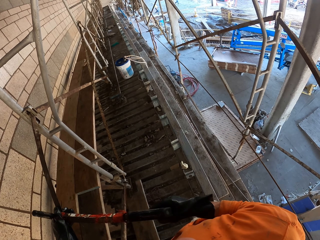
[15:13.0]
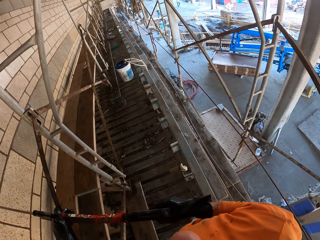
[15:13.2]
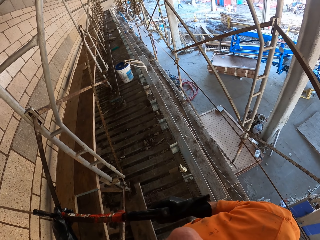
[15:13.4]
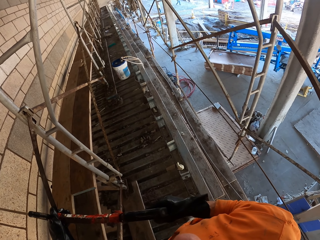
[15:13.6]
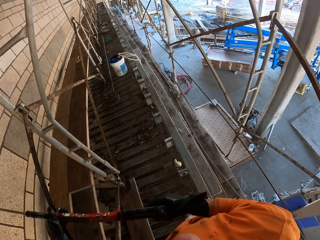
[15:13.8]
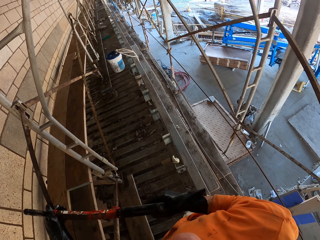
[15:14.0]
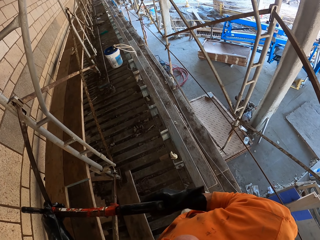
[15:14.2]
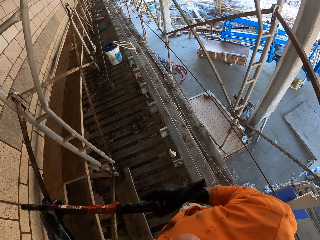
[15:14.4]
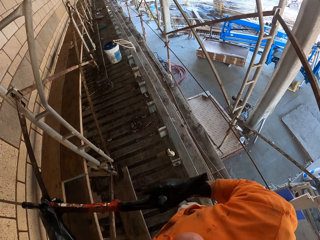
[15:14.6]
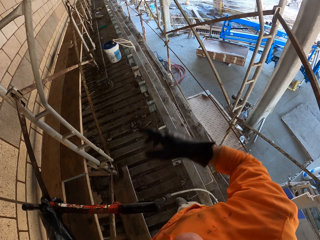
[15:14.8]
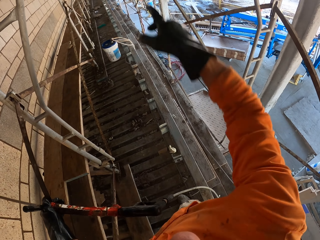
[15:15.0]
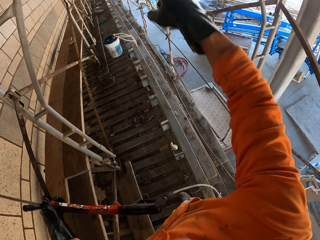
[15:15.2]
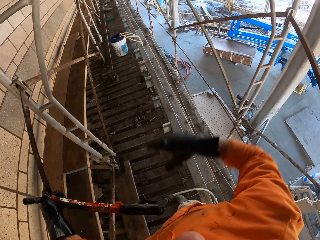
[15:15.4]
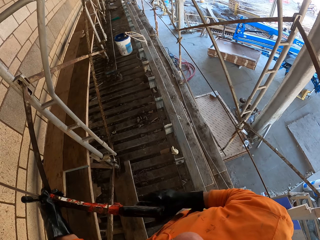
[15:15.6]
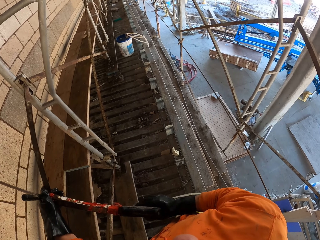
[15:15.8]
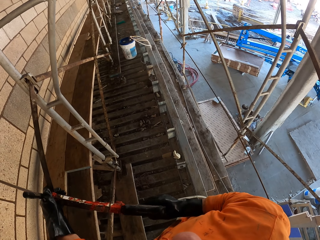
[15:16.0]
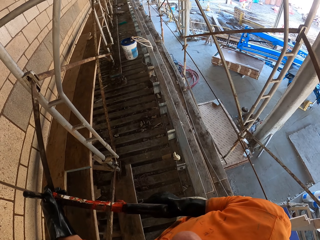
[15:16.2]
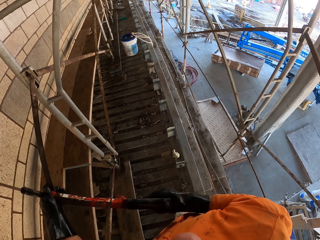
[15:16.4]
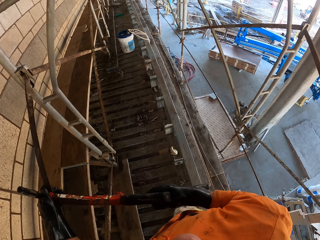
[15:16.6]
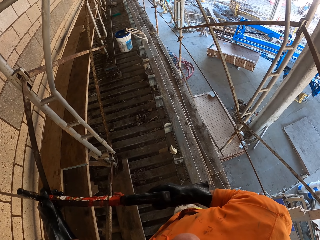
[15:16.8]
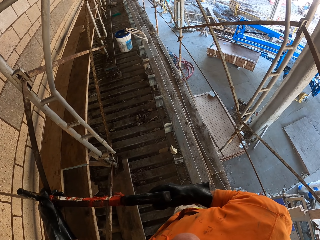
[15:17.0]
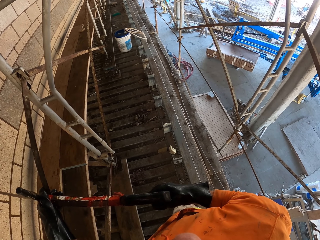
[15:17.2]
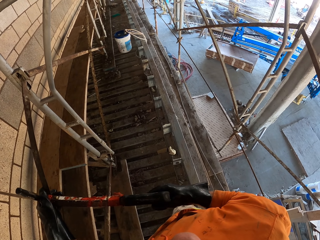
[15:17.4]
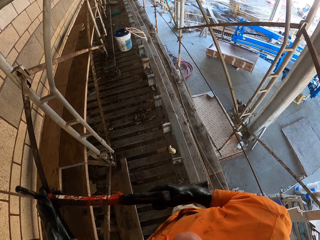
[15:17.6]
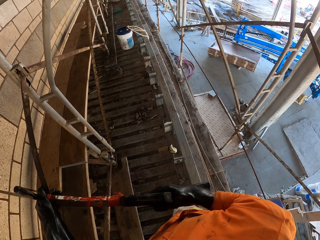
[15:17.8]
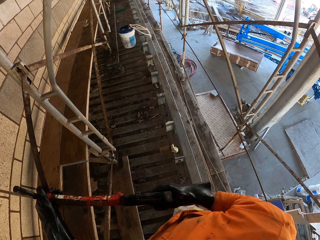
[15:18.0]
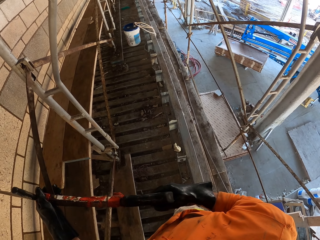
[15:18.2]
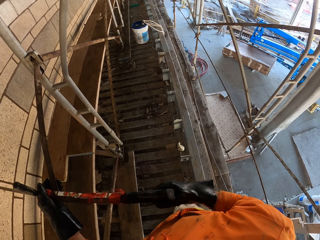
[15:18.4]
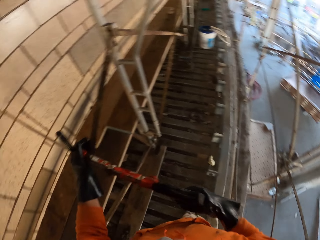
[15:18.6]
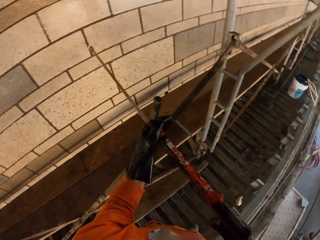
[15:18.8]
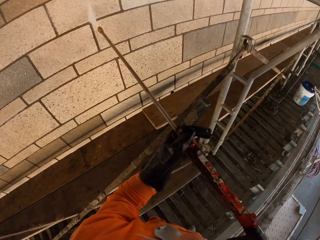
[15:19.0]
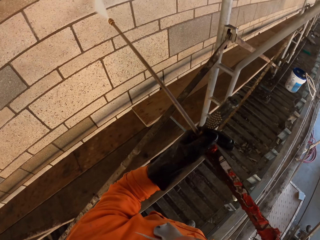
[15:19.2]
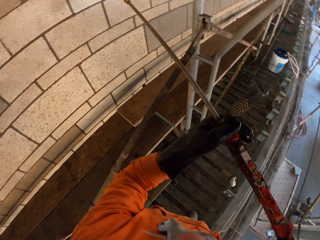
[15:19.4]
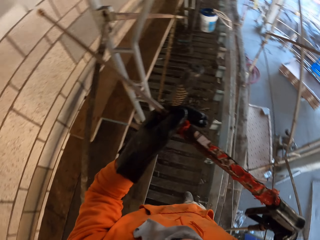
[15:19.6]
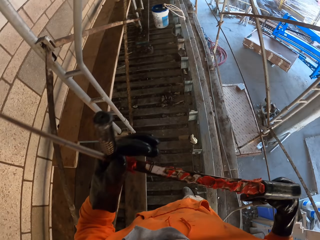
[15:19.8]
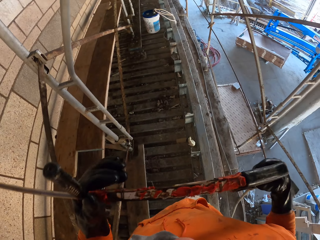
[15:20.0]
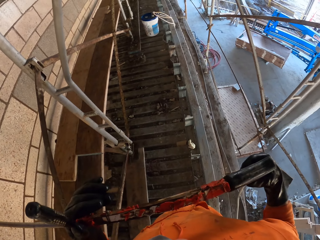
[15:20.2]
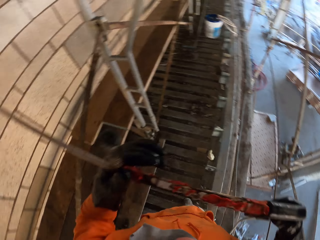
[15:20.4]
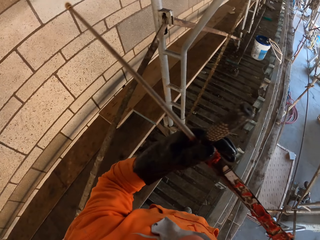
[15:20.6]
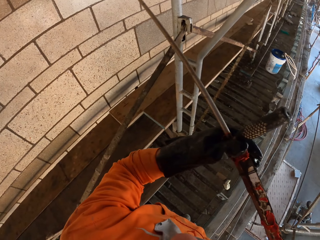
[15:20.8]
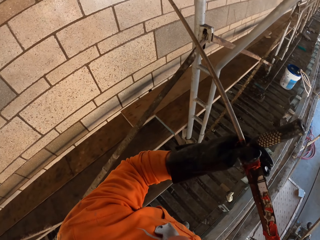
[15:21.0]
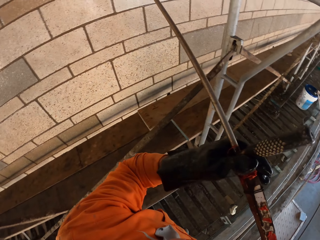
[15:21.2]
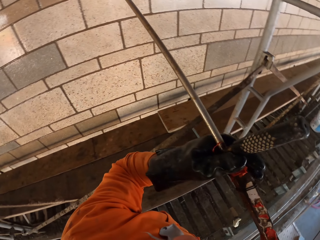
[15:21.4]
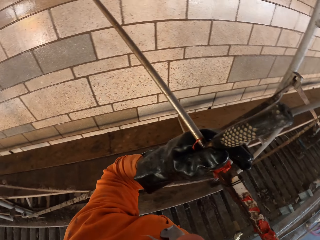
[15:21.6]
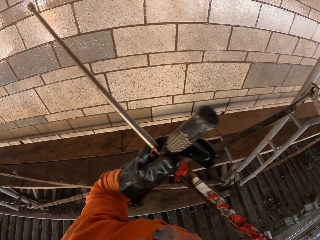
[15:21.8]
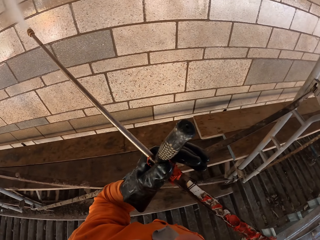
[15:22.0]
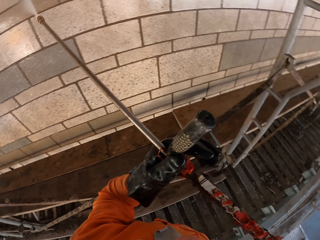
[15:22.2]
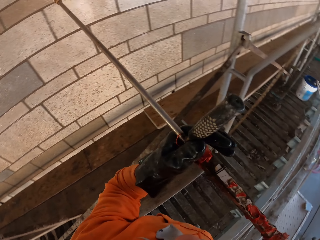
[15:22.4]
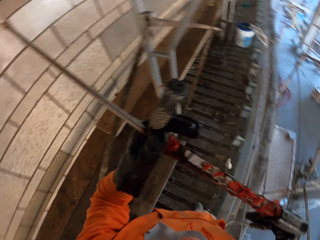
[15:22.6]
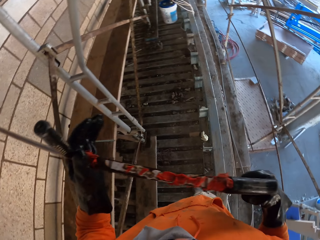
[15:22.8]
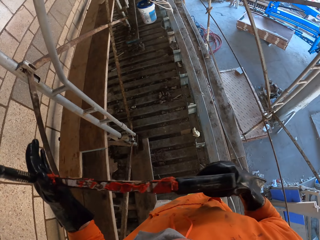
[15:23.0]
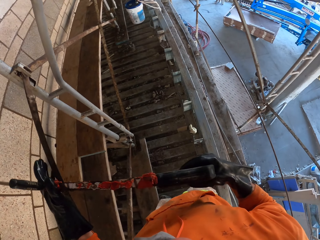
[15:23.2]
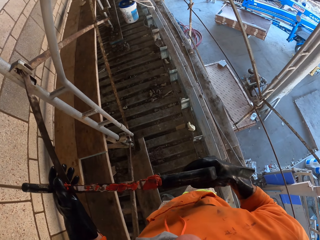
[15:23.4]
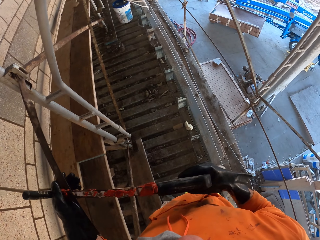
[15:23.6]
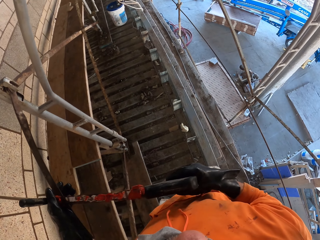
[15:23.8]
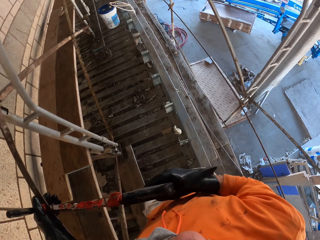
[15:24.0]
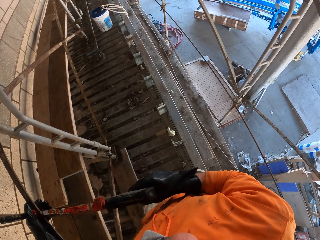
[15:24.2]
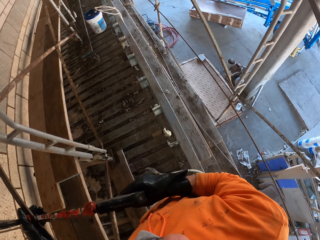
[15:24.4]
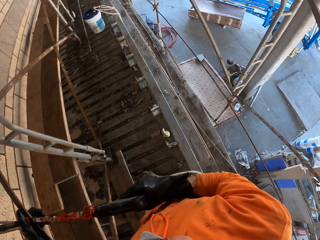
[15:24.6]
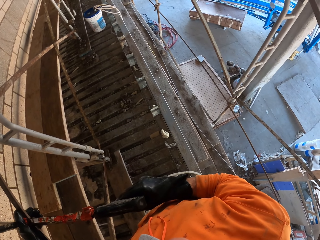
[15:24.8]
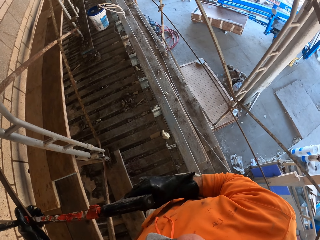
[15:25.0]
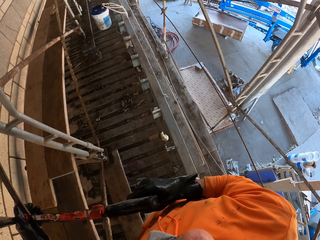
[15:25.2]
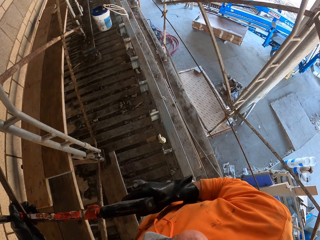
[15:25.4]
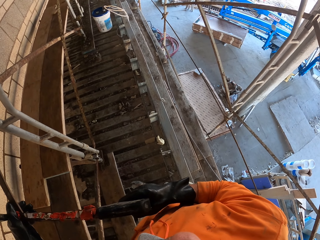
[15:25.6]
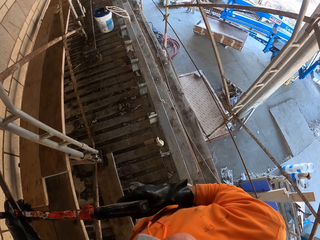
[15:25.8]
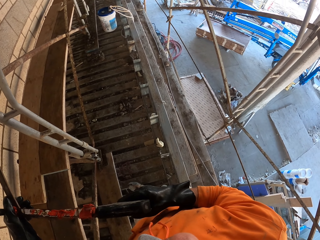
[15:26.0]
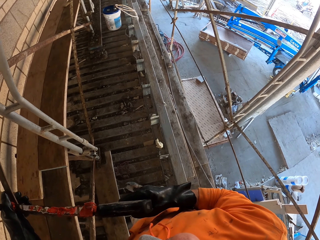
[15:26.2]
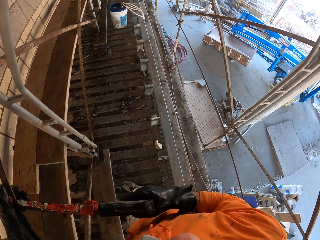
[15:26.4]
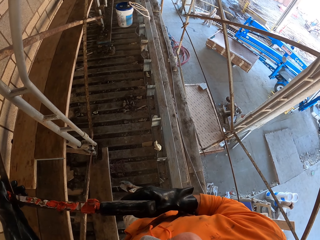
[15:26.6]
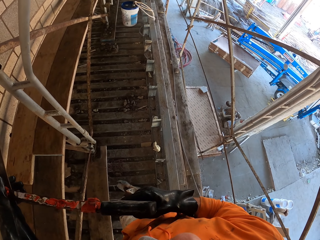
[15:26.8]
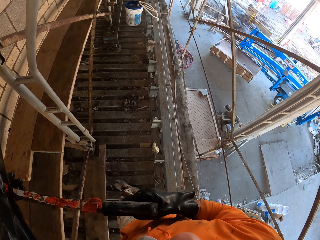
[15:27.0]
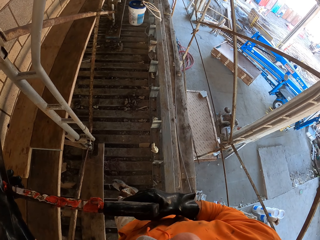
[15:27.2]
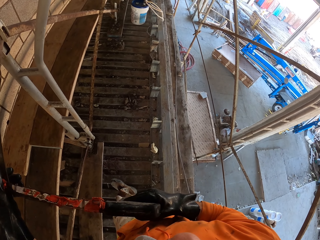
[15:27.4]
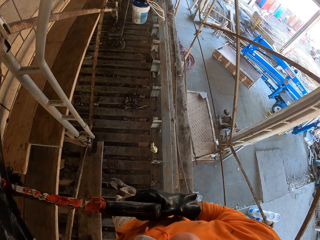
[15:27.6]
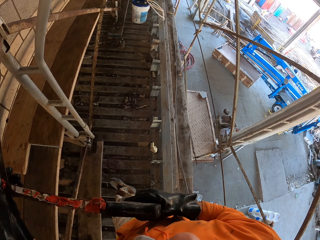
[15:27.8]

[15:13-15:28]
The camera wearer lowers the pressure washer nozzle. They move their hand. They spray water on the wall with a water spray gun. They clean the wall. They look around. They lower the pressure washer nozzle.

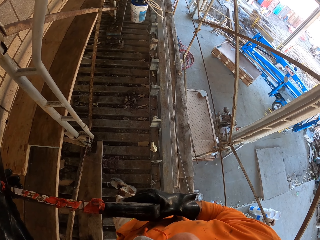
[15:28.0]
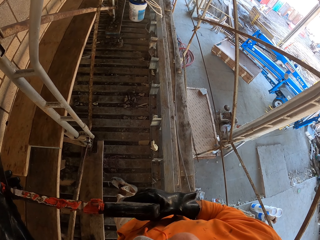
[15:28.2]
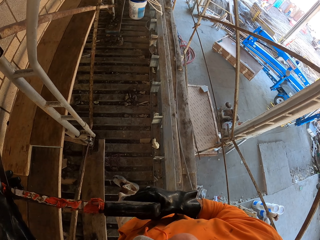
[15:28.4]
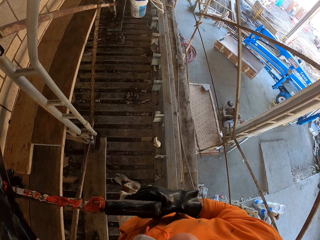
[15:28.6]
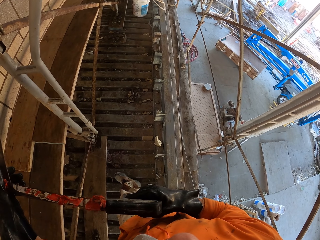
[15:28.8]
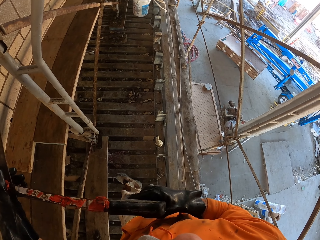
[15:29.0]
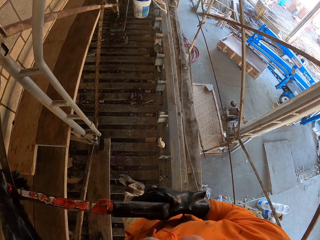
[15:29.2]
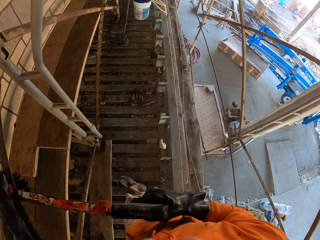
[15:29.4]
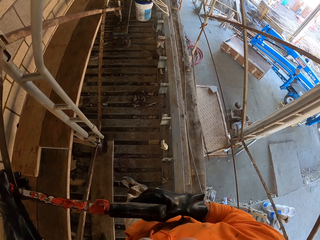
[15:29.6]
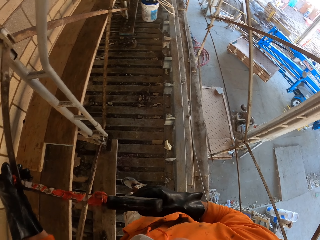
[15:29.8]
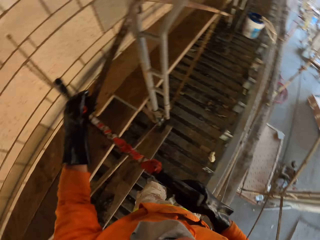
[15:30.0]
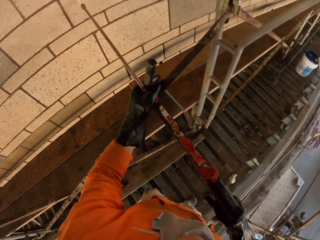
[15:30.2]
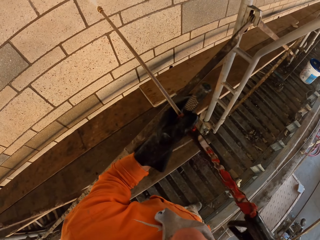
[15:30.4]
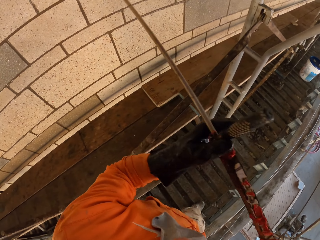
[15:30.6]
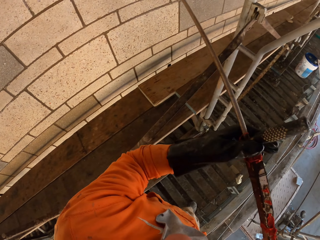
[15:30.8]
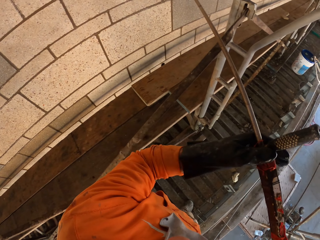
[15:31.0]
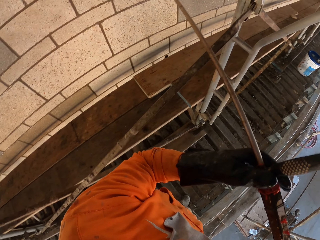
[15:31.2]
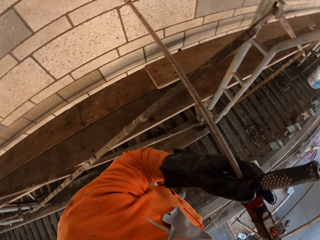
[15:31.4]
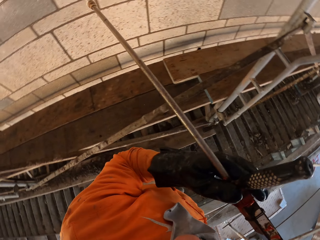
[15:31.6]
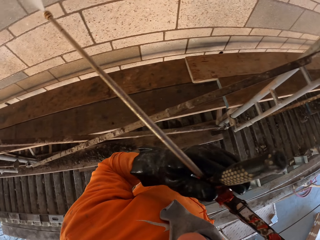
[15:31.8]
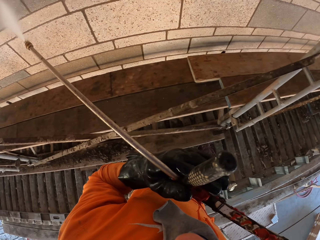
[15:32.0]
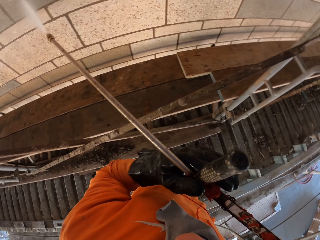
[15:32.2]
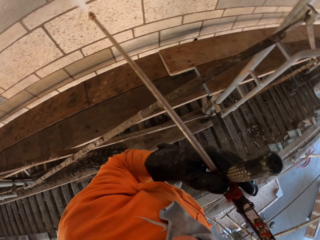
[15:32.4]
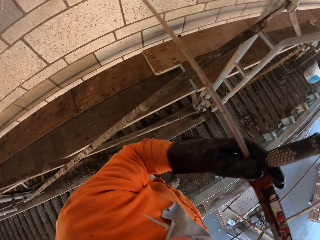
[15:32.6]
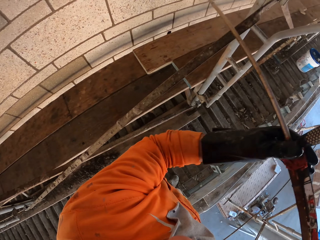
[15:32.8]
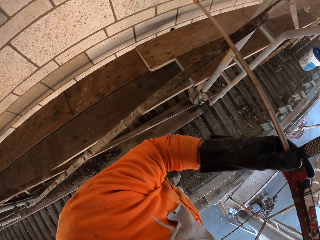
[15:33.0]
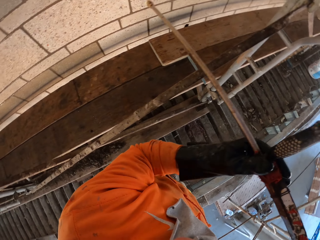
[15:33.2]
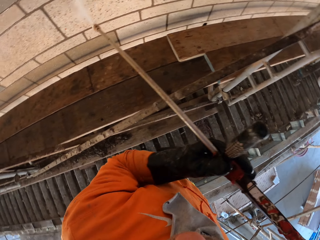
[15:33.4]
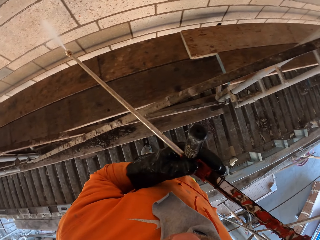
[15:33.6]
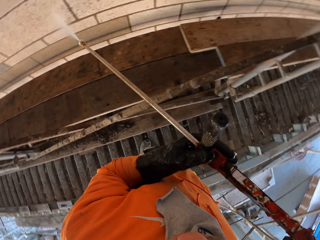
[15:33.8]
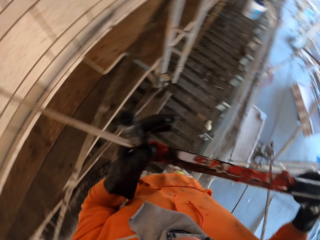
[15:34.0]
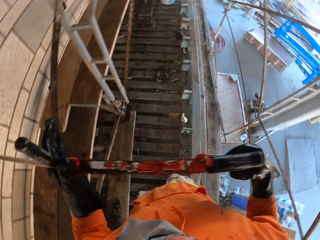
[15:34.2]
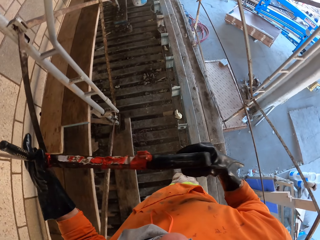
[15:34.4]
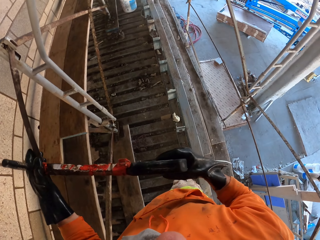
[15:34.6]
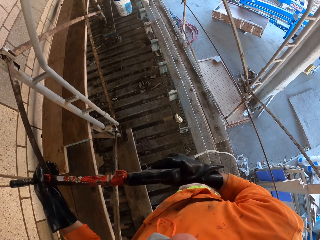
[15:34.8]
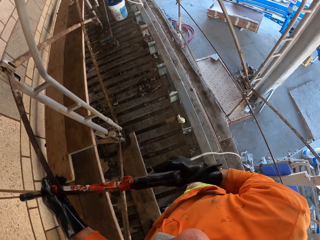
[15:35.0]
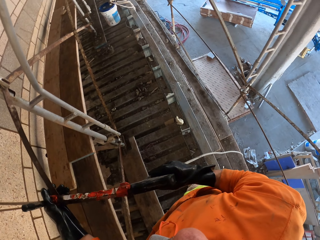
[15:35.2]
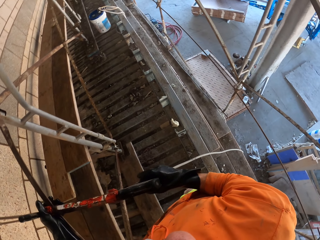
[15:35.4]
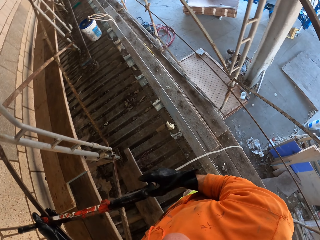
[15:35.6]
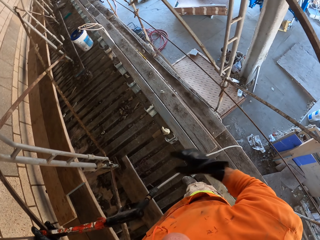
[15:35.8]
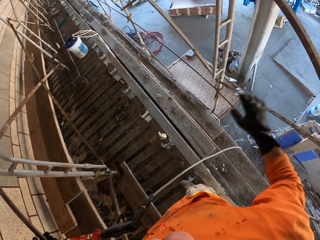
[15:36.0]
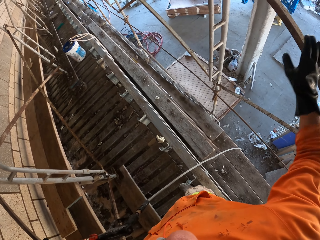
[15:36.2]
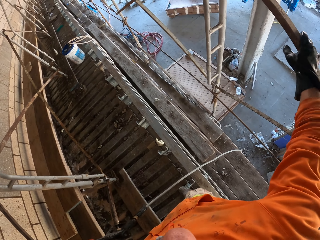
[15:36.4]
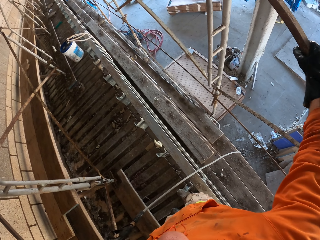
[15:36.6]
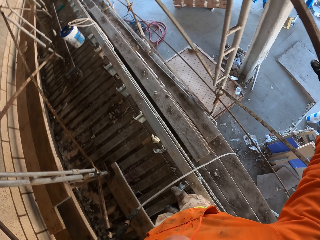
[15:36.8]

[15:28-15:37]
The camera wearer sprays water on the wall with a water spray gun. They clean the wall. They look around. They lower the pressure washer nozzle.
